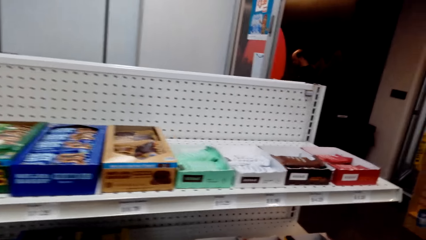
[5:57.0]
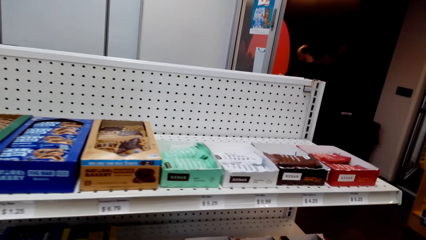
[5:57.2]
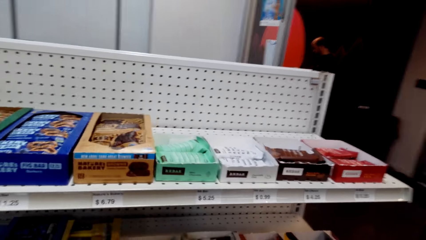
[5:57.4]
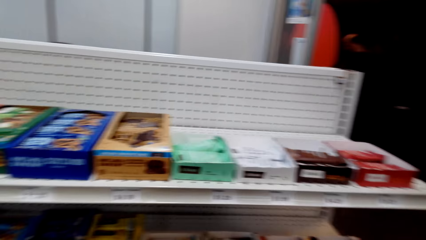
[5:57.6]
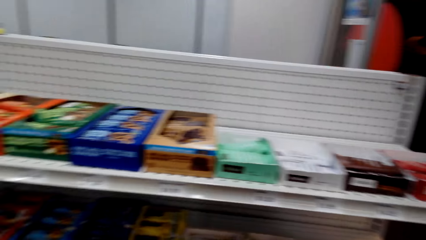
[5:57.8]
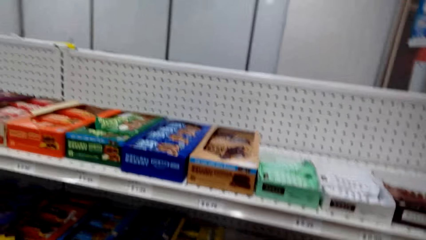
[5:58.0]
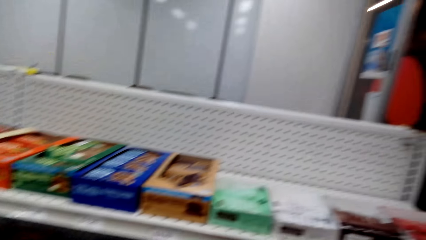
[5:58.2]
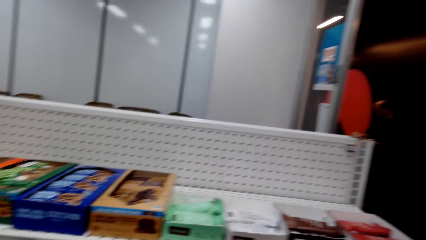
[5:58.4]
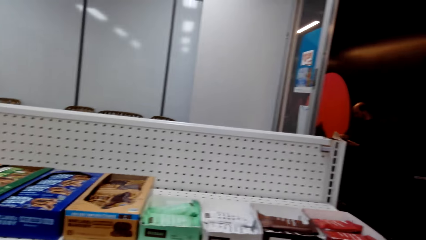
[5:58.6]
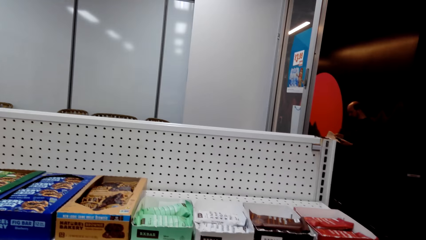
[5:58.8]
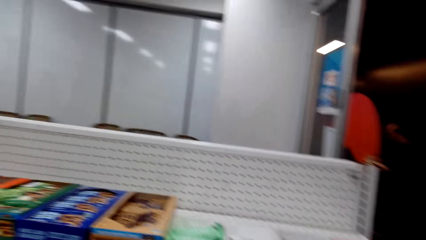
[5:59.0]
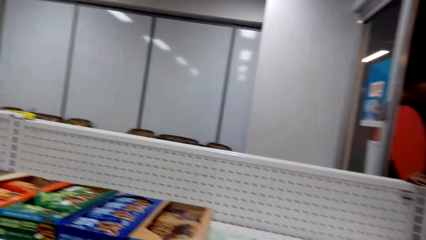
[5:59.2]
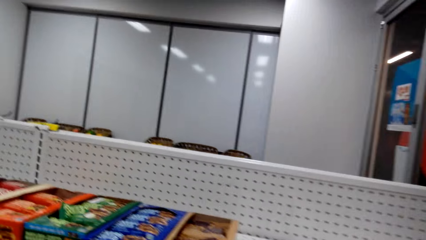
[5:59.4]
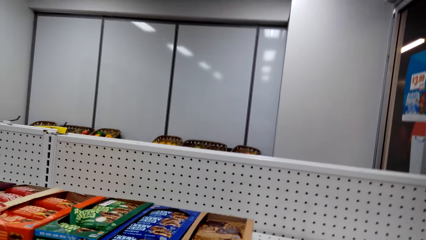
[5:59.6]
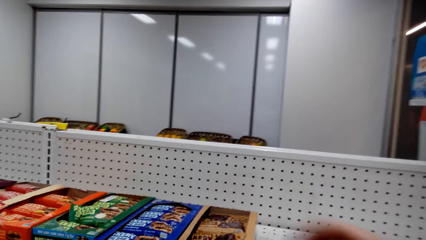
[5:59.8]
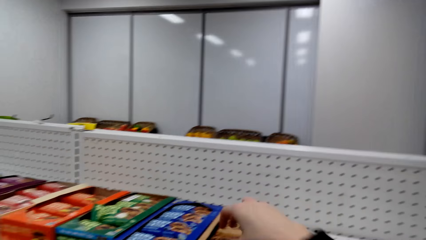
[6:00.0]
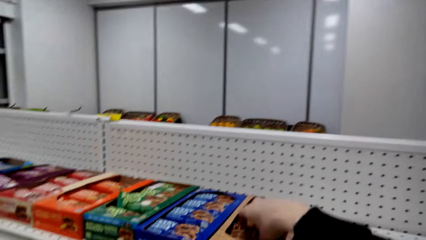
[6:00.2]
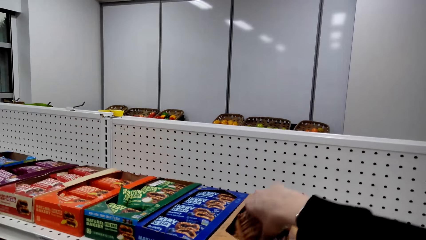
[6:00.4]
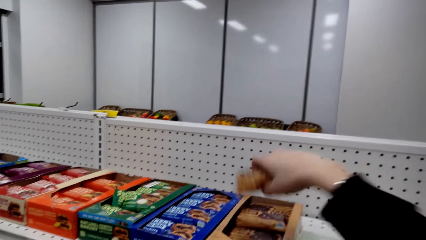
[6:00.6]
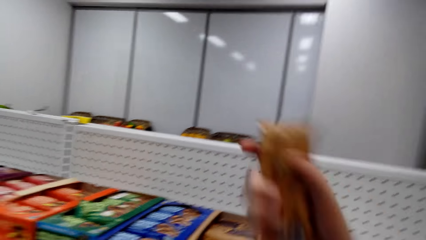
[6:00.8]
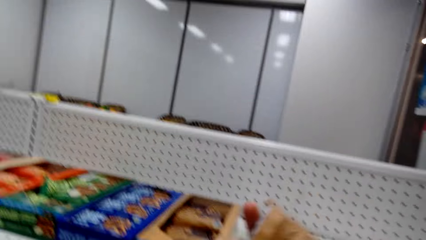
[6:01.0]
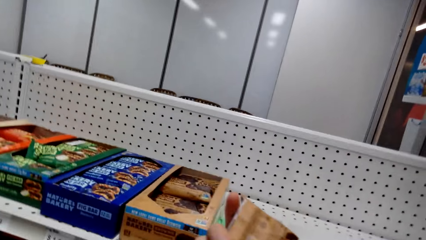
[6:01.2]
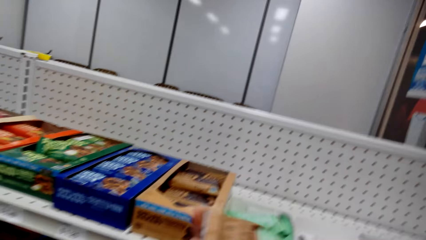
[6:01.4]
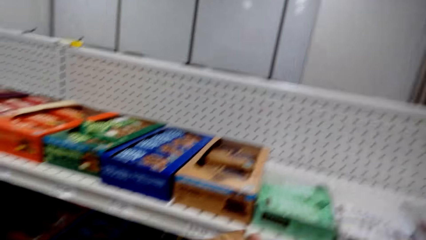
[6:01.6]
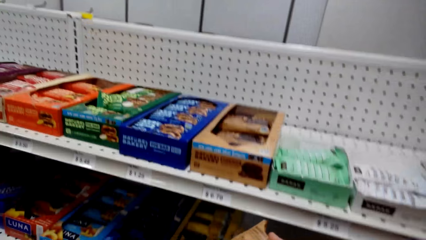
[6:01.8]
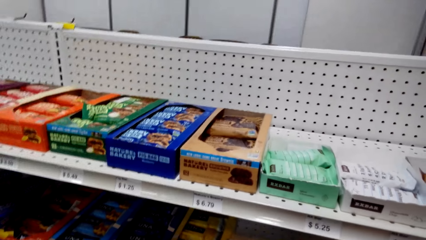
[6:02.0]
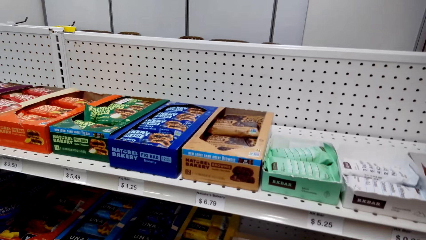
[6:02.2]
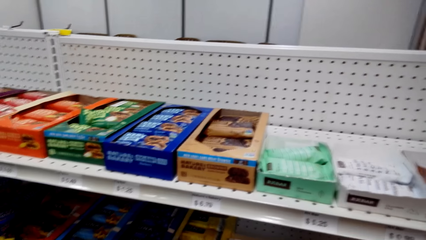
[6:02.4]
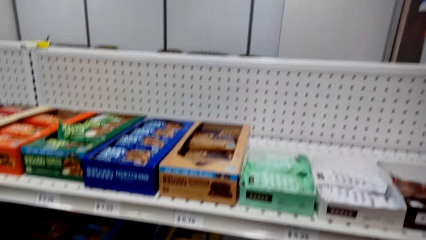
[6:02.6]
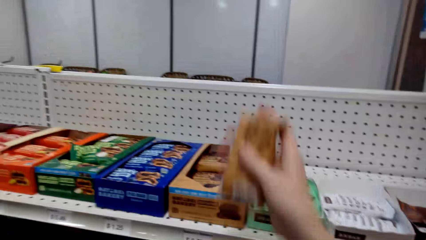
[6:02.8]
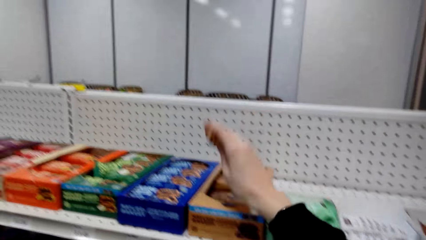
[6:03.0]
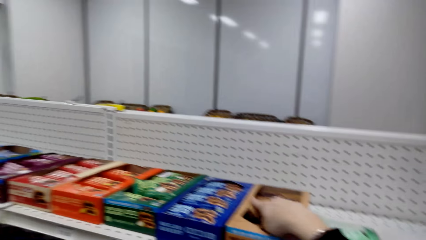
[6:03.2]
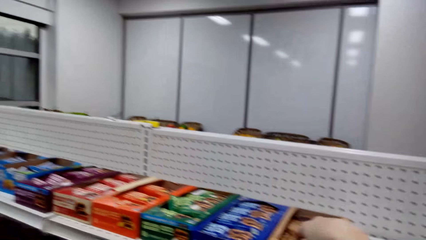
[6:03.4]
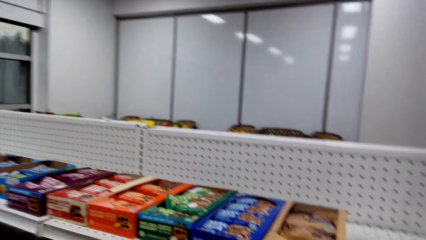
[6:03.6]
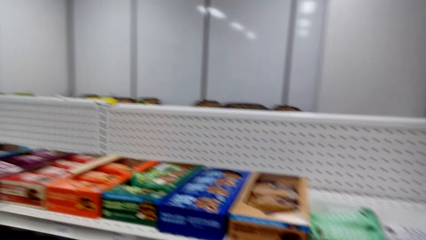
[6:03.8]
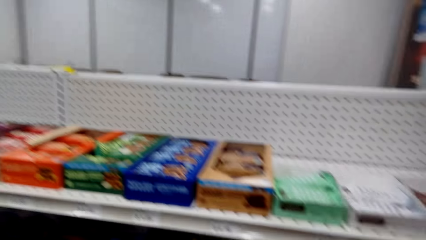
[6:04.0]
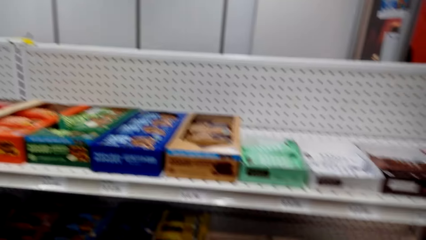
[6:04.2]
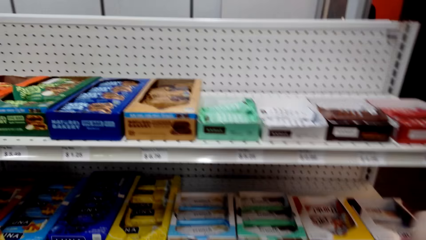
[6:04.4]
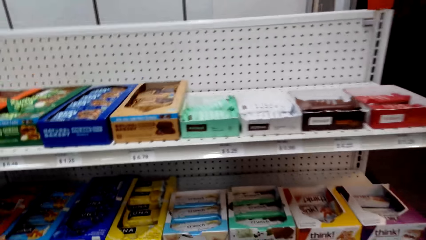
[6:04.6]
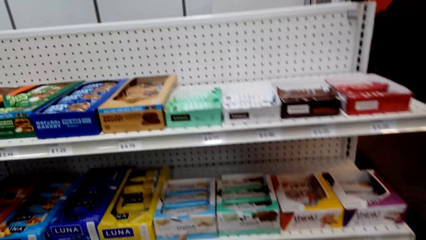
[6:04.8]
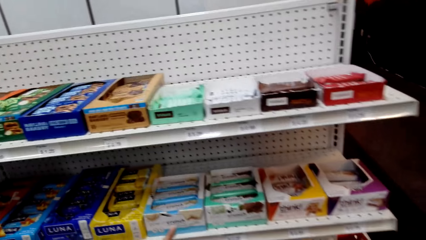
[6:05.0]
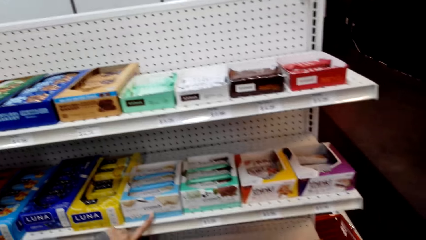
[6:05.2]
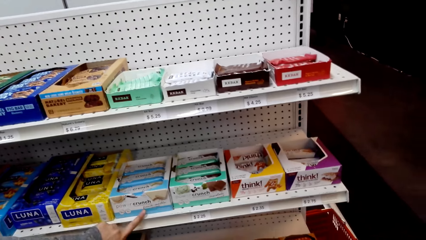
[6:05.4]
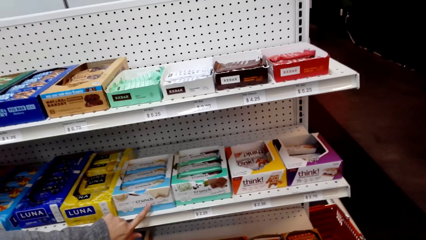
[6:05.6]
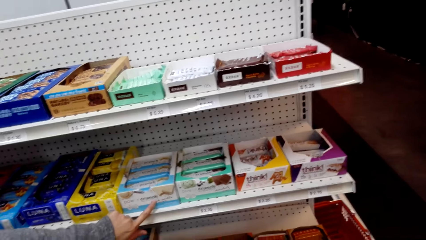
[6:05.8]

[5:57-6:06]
The camera wearer looks at the chocolates on the shelf. They pick the chocolate from the box, adjust the chocolate, and put the chocolate in a packet box. They view items on the supermarket shelving.

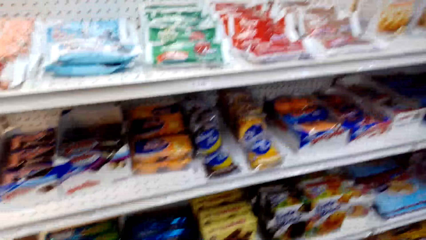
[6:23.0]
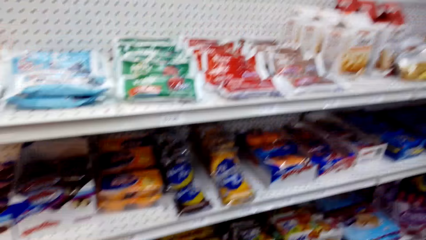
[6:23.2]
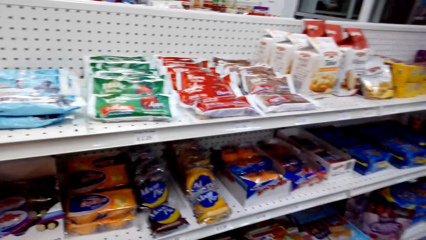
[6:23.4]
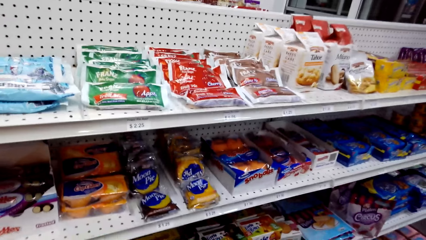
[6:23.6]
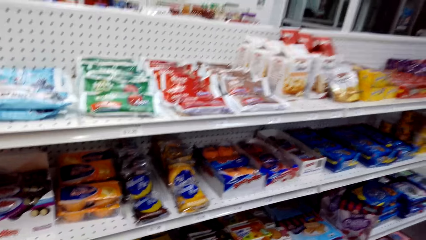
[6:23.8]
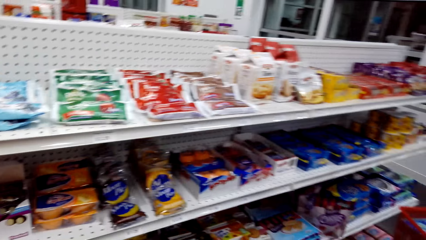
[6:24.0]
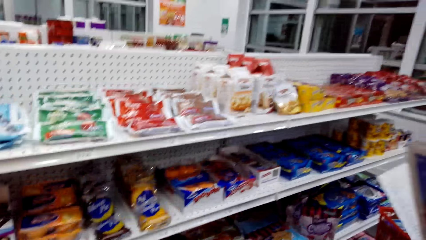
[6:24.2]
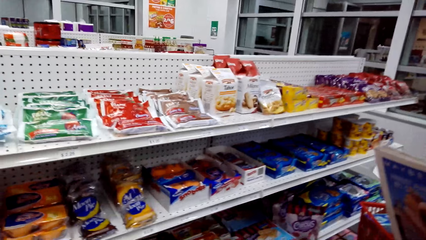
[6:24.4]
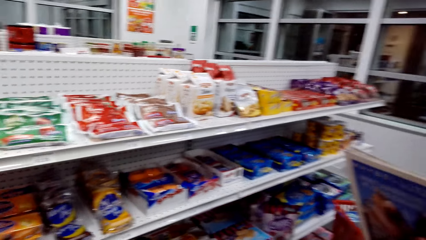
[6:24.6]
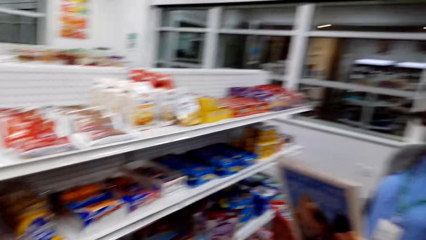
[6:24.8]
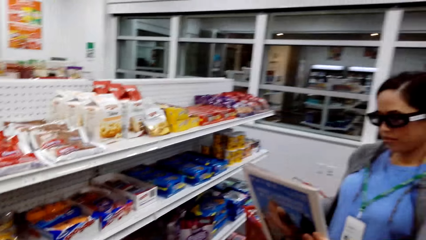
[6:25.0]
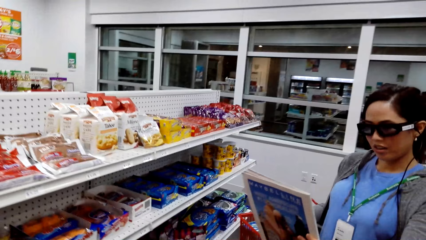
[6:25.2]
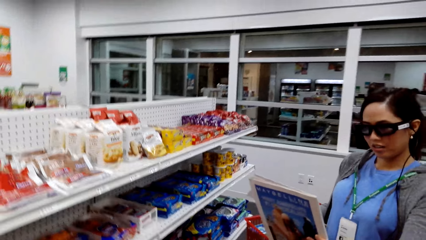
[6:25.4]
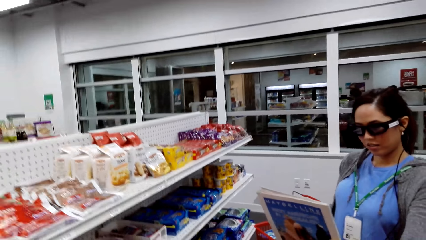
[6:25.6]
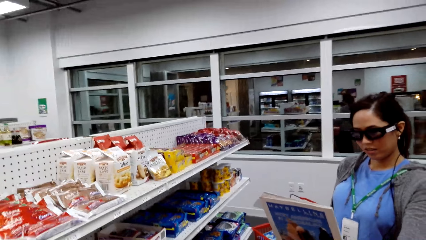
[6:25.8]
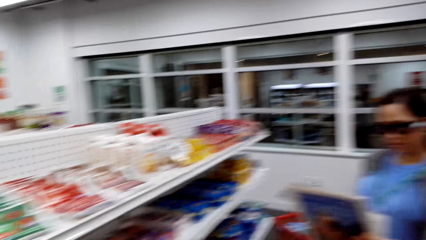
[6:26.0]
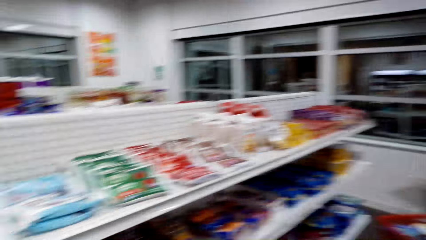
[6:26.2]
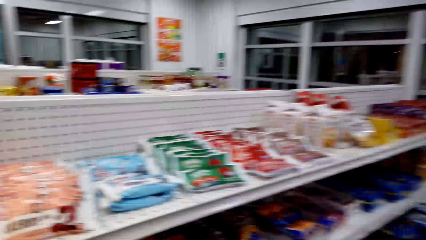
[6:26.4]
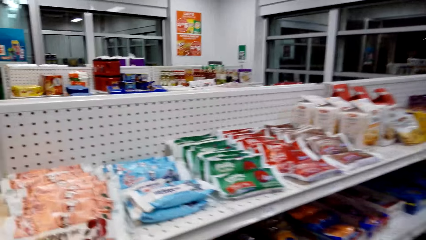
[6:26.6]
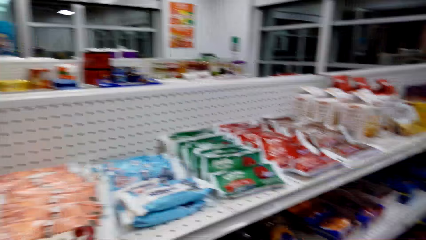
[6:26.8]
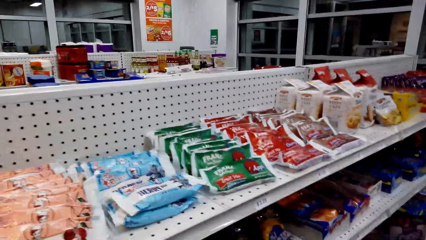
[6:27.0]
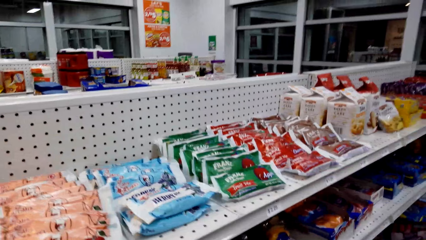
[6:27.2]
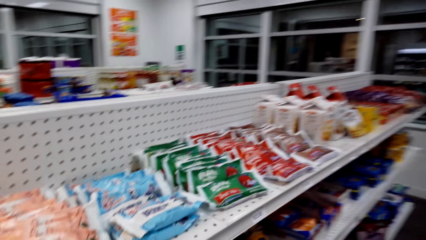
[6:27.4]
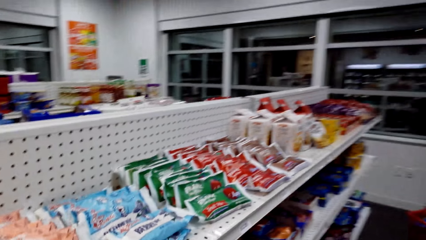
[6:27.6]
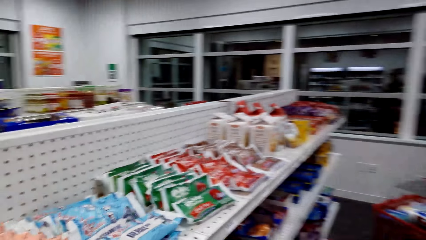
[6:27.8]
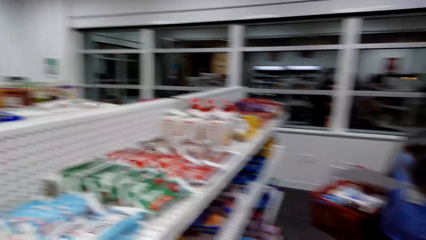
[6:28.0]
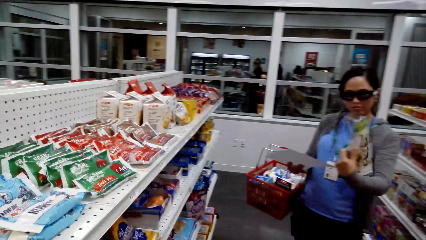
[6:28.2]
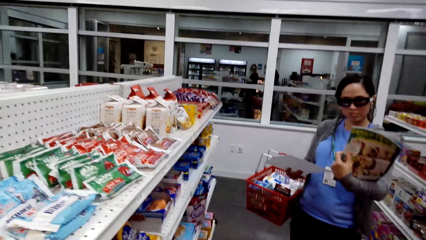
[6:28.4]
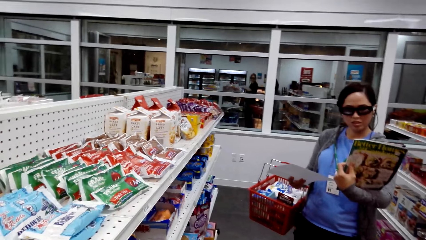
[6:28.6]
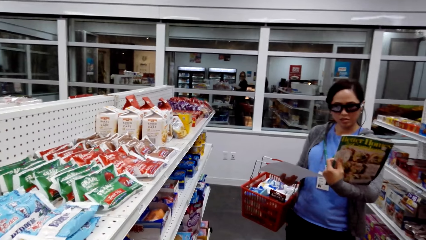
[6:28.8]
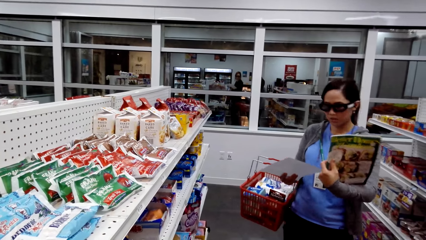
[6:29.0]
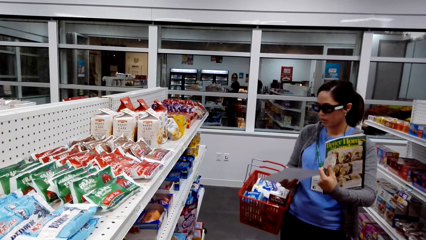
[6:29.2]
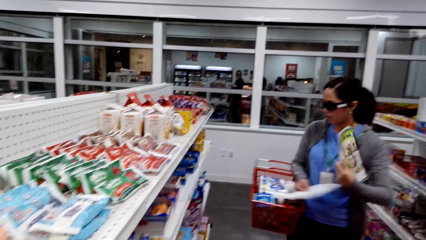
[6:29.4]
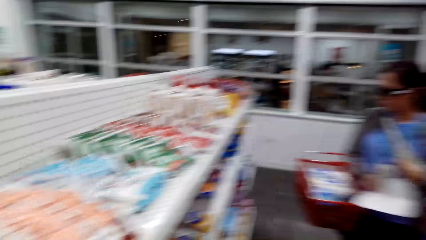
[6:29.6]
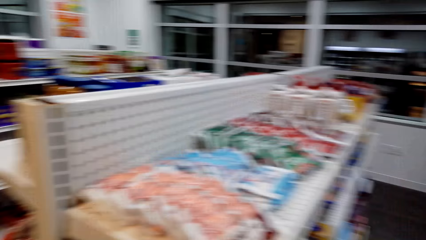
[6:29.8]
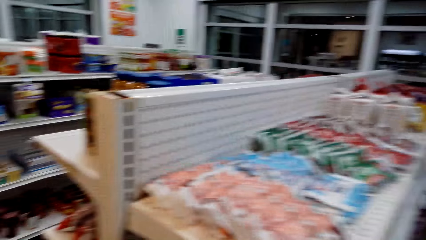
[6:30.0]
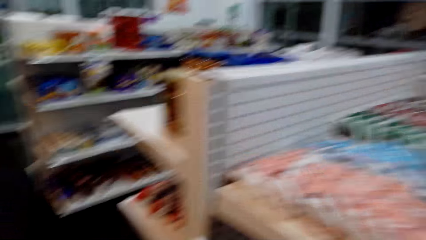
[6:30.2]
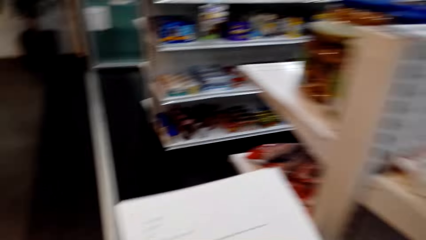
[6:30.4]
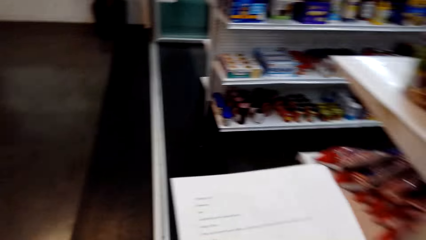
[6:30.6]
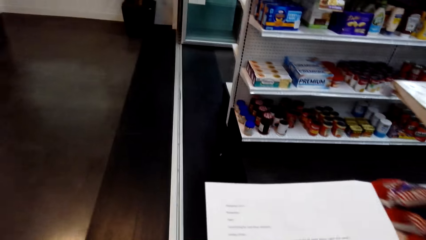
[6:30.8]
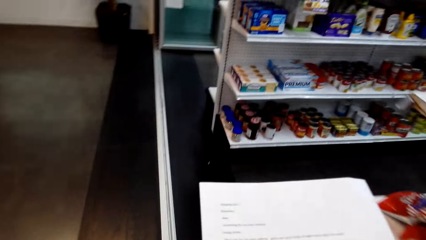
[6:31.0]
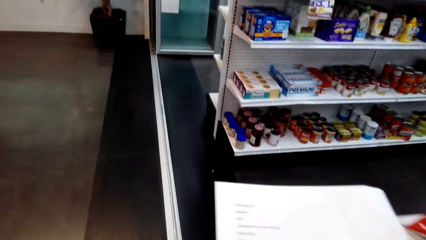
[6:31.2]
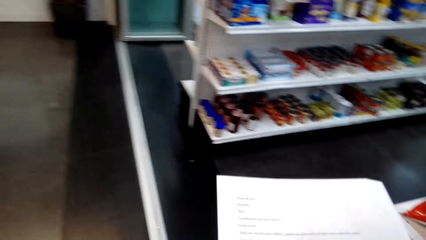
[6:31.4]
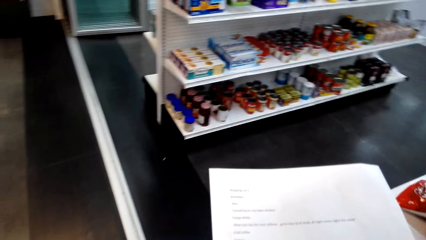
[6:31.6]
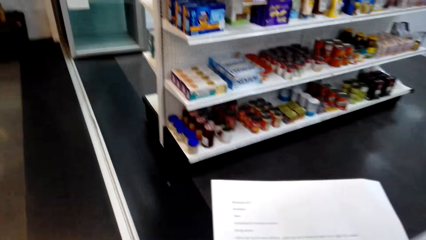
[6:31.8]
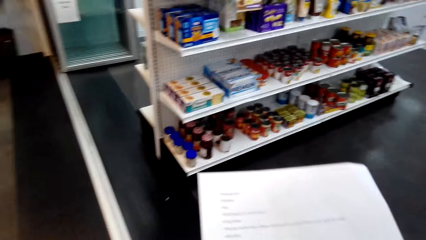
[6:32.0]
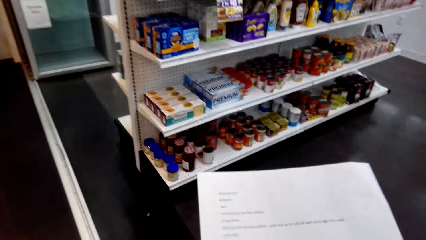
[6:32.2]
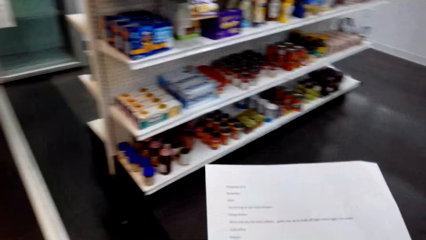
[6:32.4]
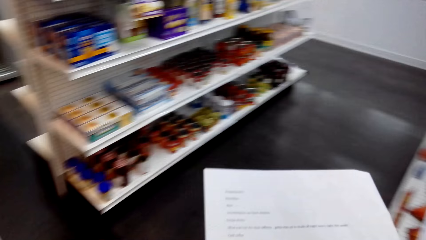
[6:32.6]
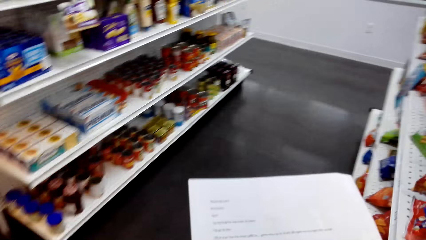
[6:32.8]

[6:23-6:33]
A woman reads on a book. The woman adjusts the book or magazine in the hand. The camera wearer walks around in the supermarket. They read on a paper.
